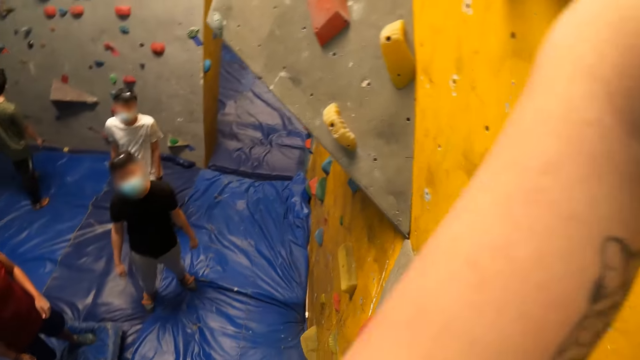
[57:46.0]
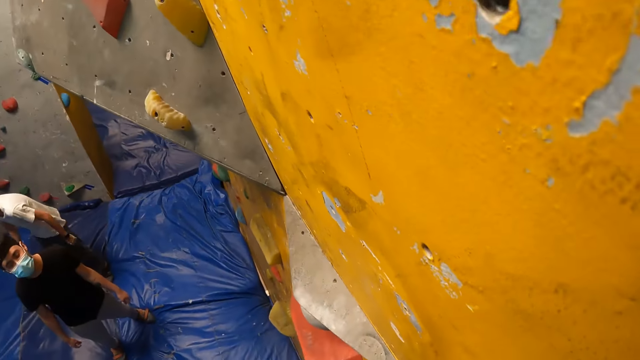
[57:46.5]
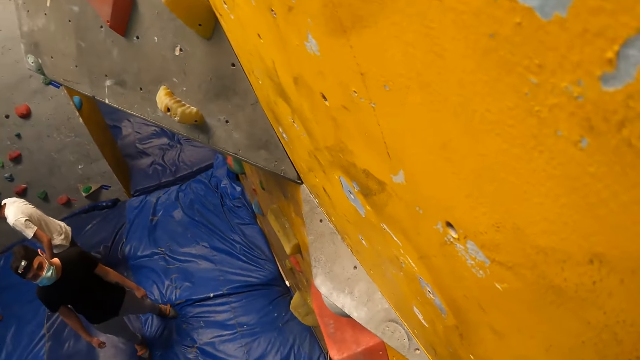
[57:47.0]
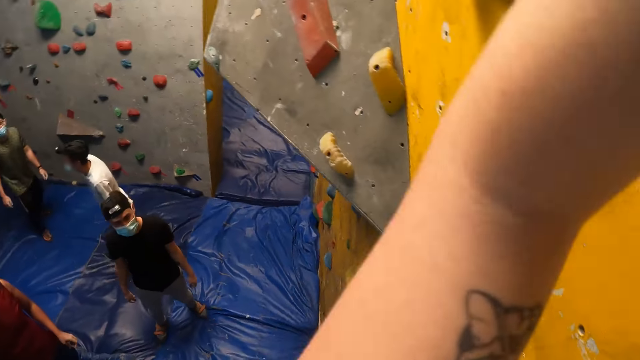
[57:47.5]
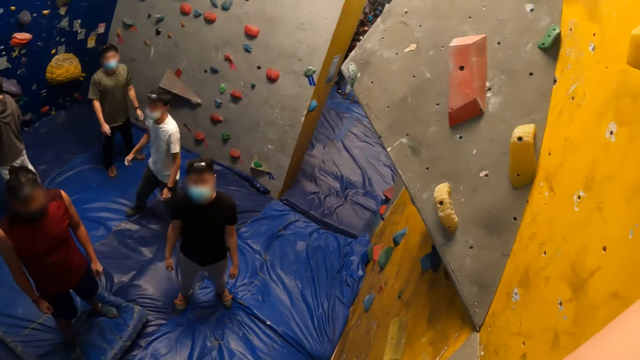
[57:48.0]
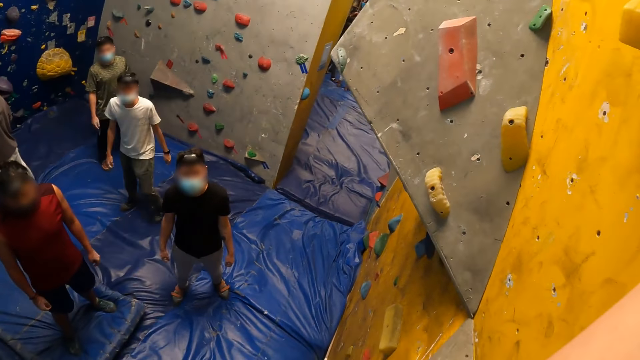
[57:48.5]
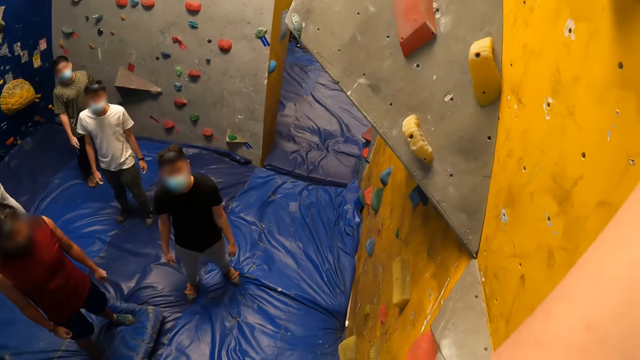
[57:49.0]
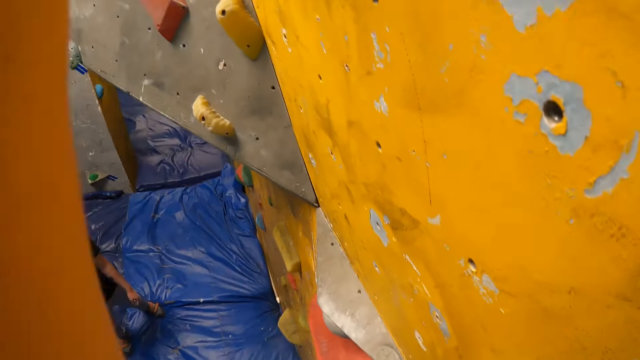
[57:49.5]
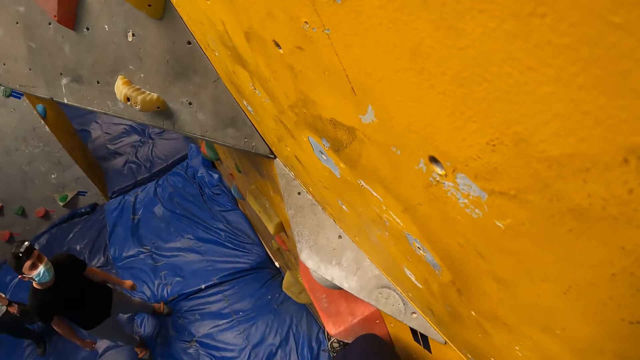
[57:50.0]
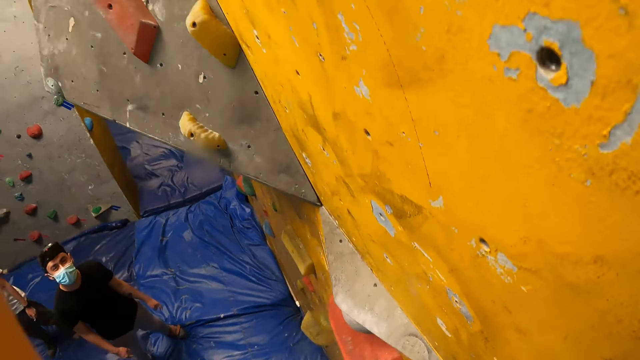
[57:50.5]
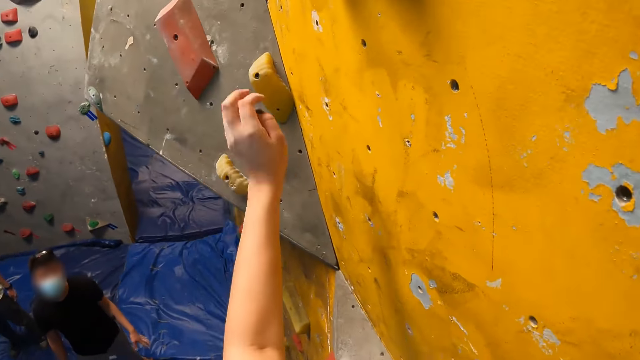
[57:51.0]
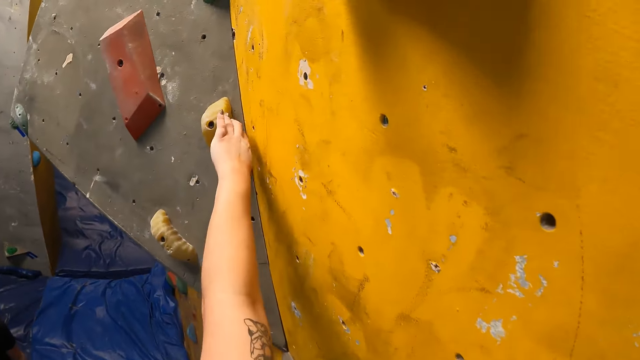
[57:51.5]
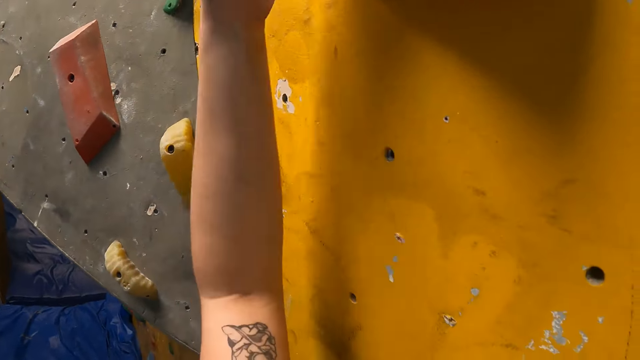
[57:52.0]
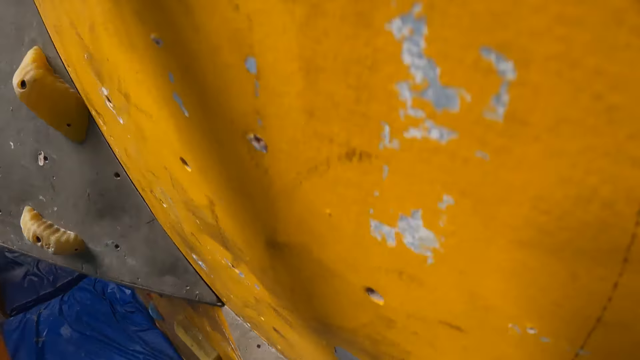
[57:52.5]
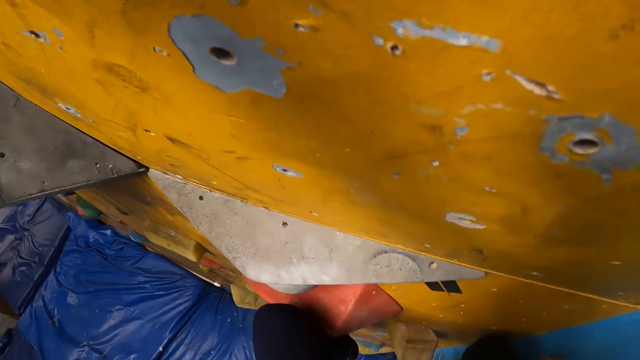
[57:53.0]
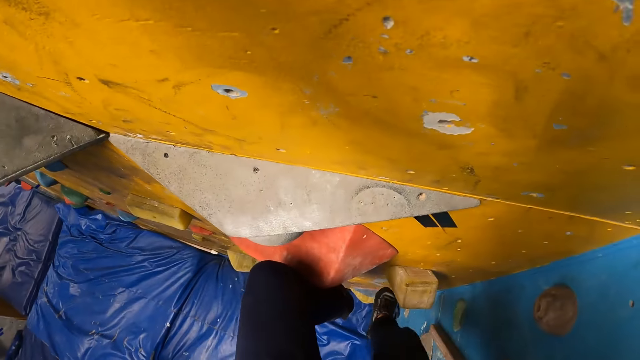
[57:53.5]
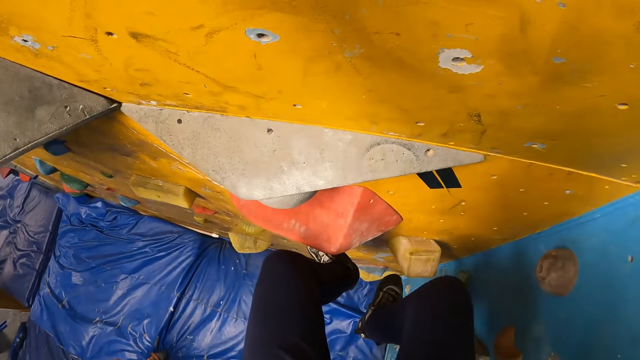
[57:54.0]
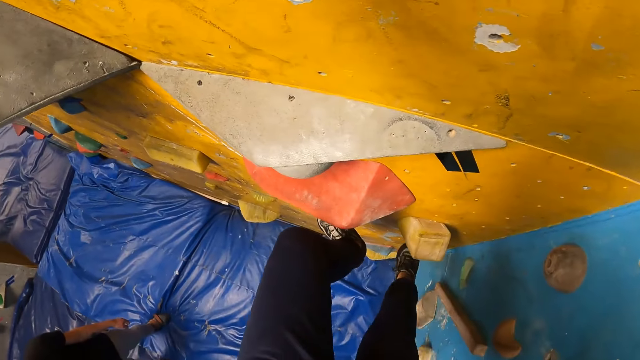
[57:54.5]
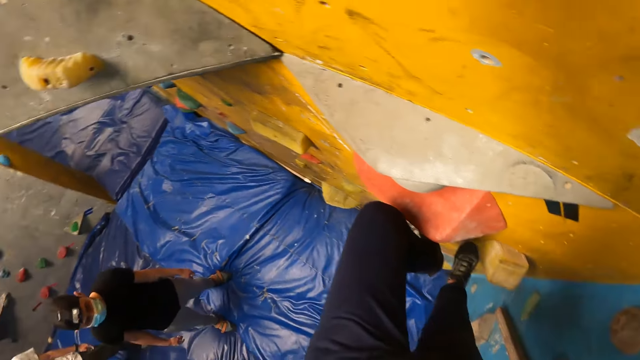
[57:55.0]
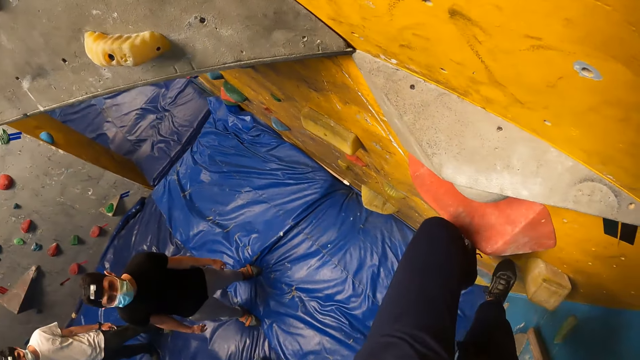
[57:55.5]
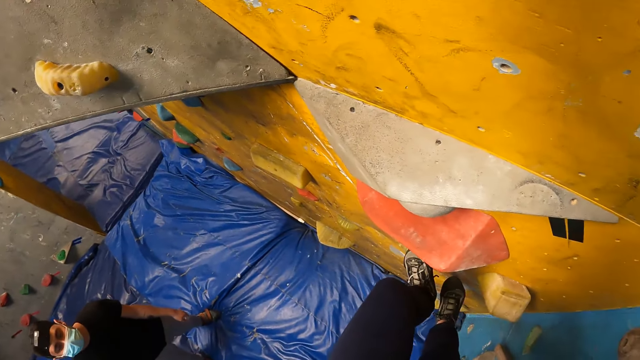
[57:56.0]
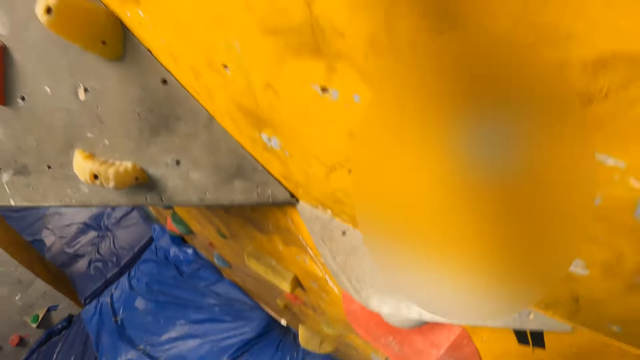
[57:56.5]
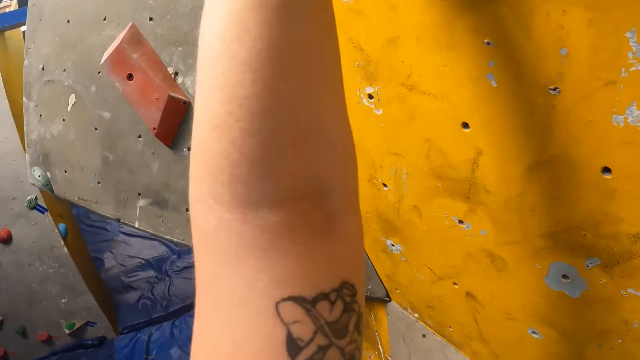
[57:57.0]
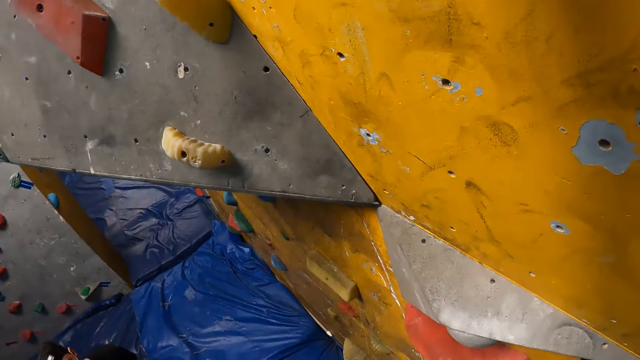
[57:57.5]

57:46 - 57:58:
The camera wearer holds on the climbing gym. They climb down the climbing gym.

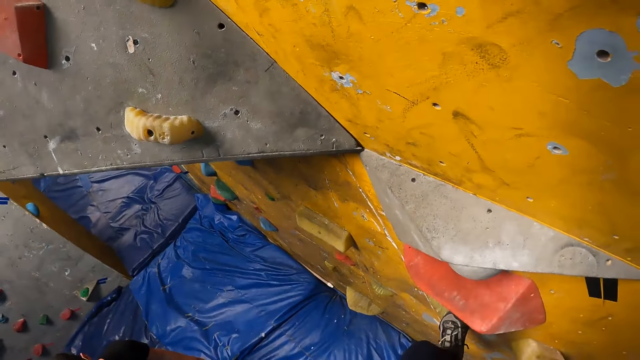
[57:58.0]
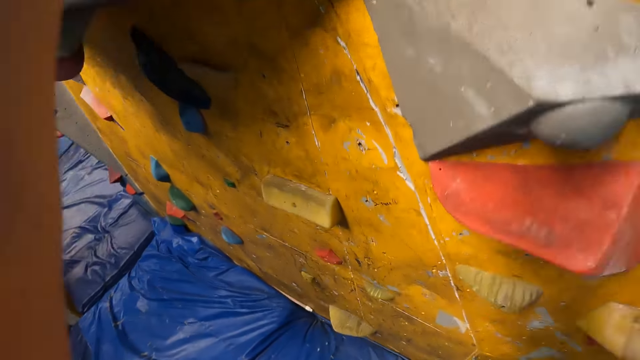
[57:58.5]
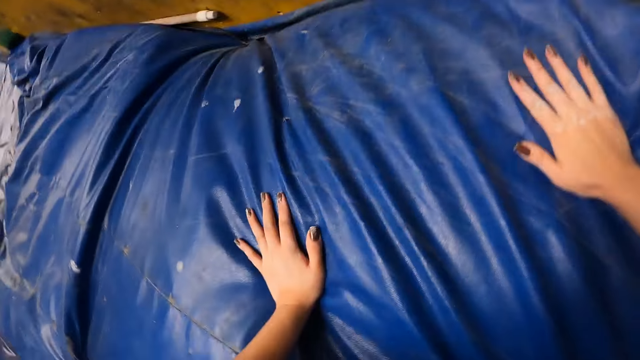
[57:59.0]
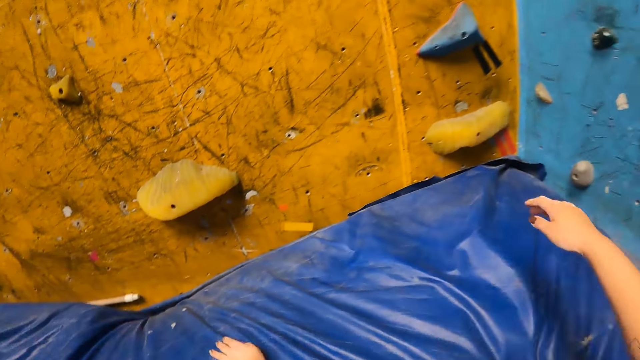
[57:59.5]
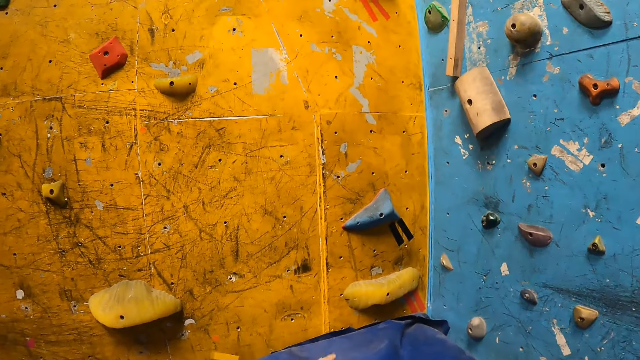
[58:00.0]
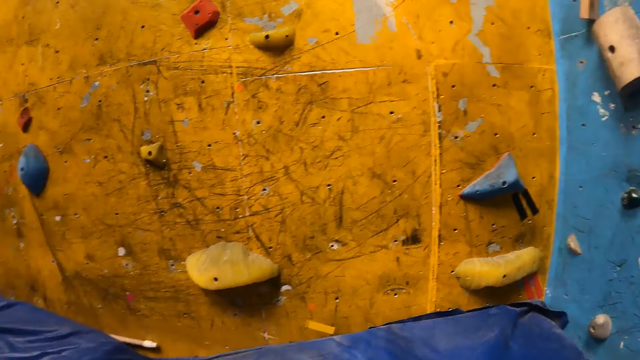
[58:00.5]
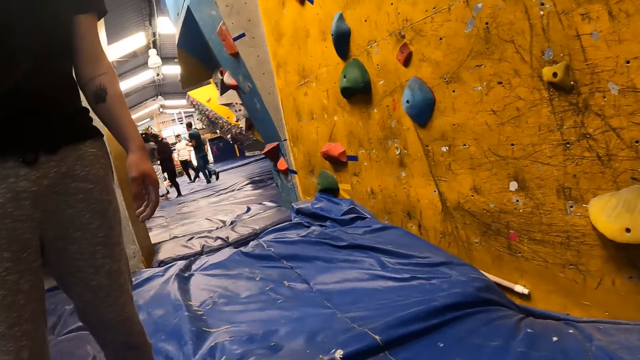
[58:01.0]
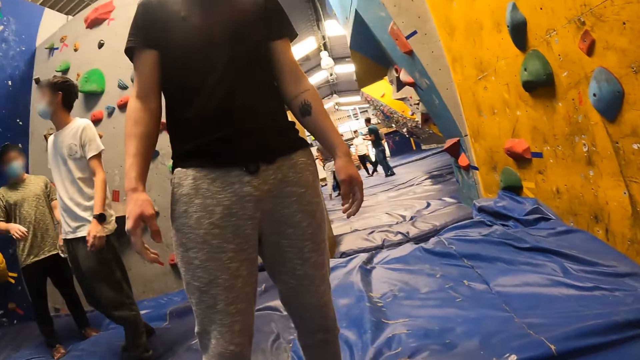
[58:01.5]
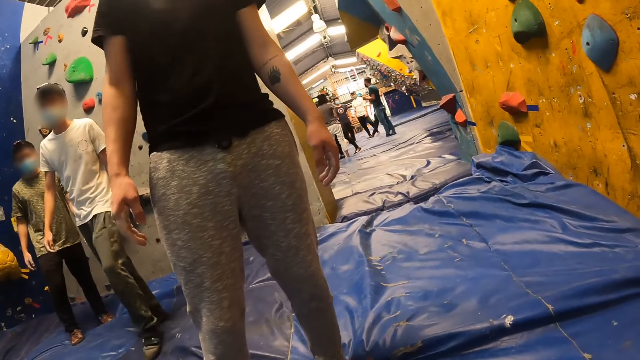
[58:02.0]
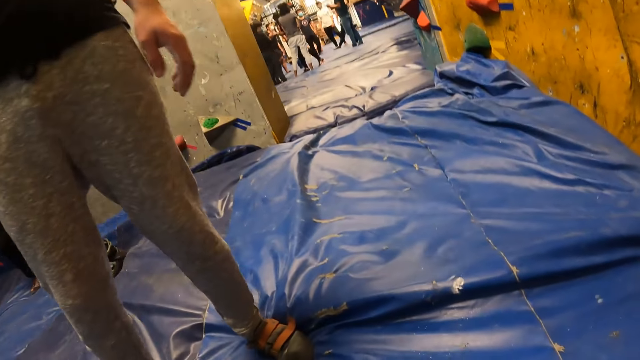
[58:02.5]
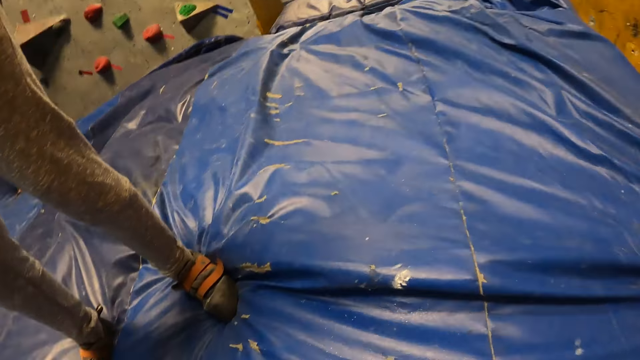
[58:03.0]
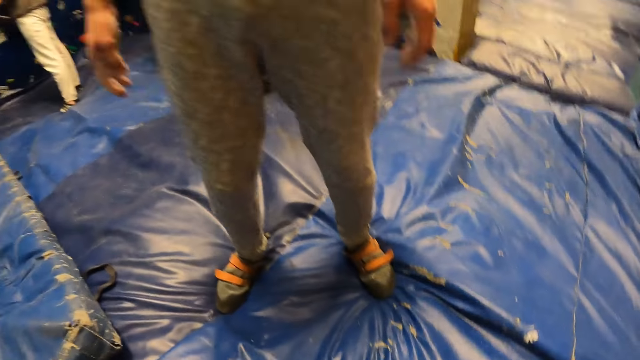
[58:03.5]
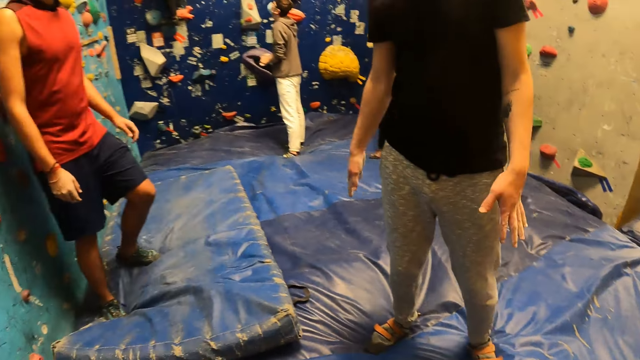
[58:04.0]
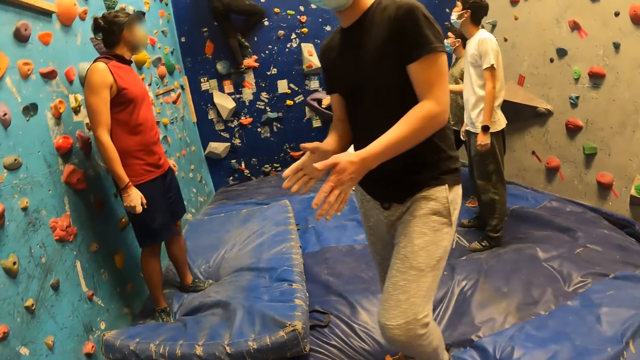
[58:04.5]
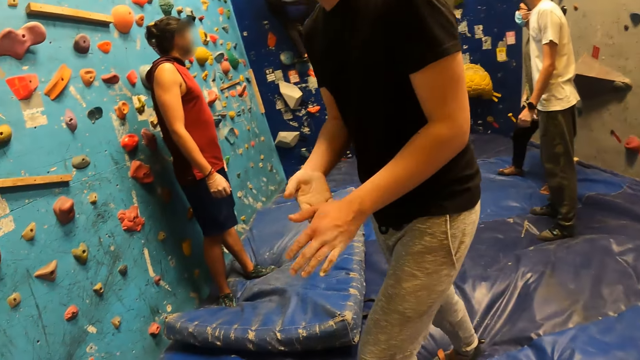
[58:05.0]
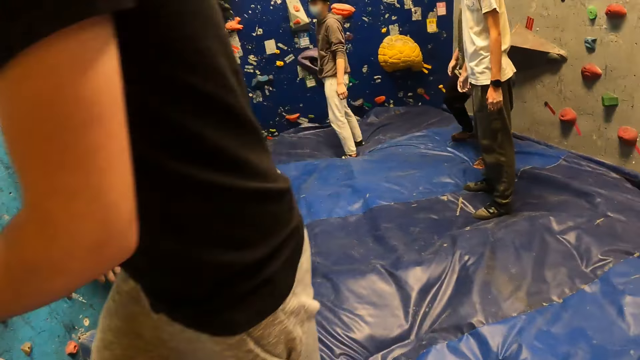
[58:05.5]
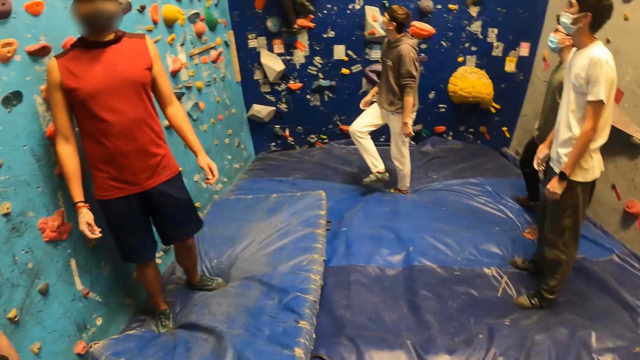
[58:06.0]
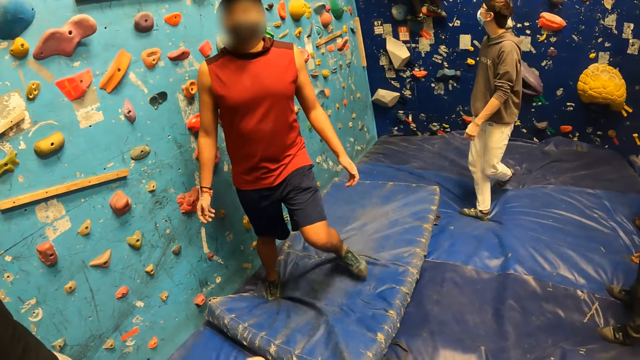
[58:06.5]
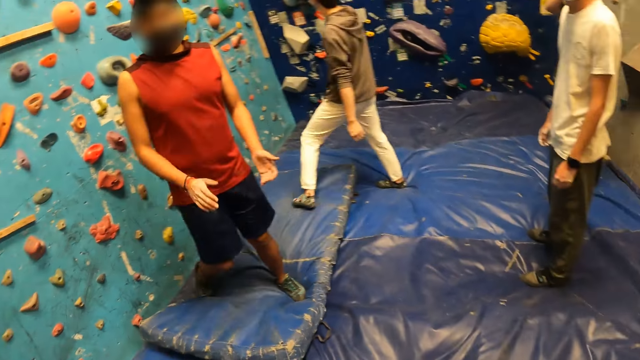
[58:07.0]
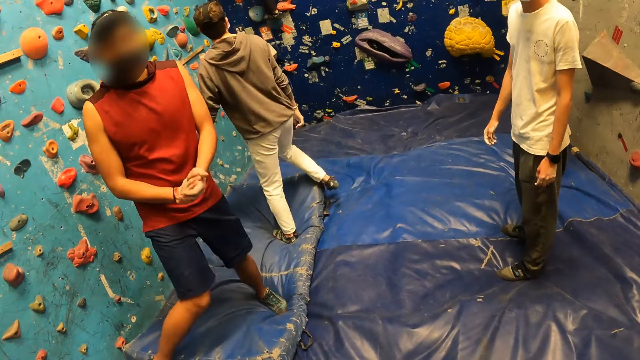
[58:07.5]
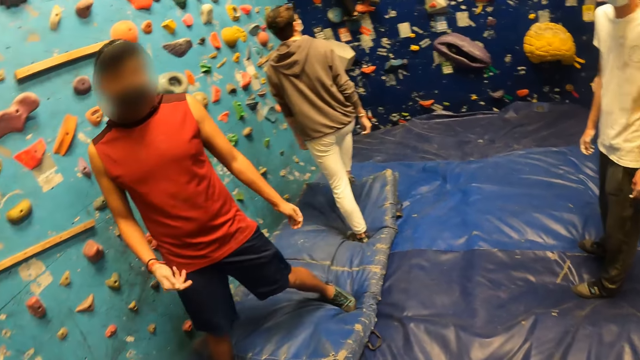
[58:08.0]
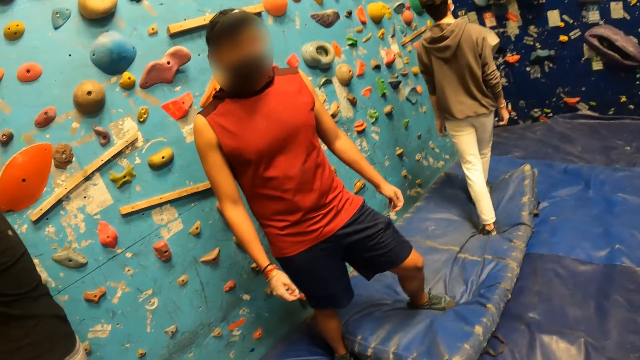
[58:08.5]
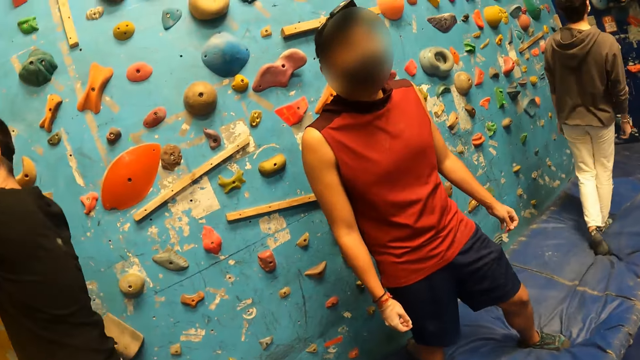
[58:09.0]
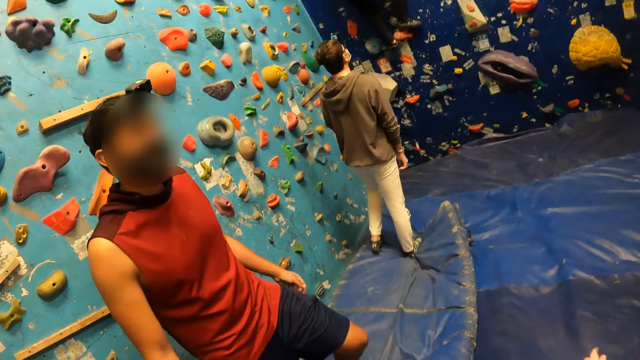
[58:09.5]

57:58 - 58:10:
The camera wearer jumps down from the bouldering wall. They land on both hands, touch down the carpet, and look around the building. A man claps his hands. The man walks past the camera wearer. Another man claps his hands. The camera wearer walks on the carpet.
